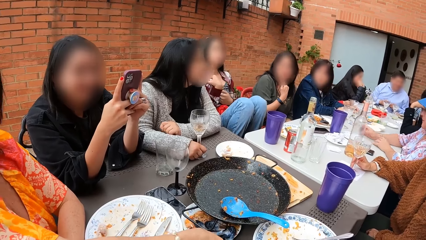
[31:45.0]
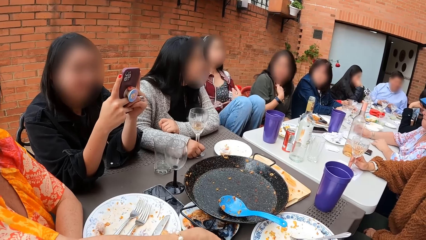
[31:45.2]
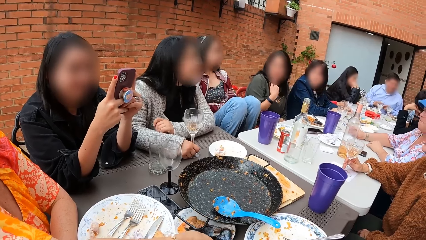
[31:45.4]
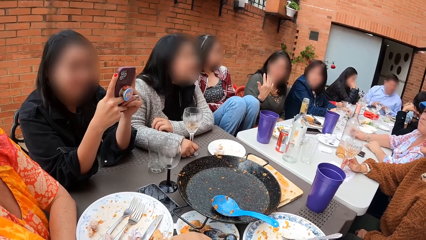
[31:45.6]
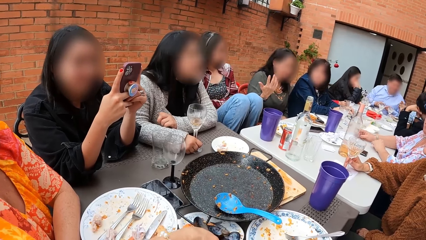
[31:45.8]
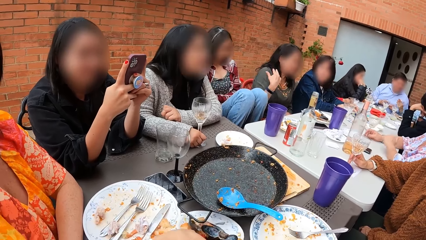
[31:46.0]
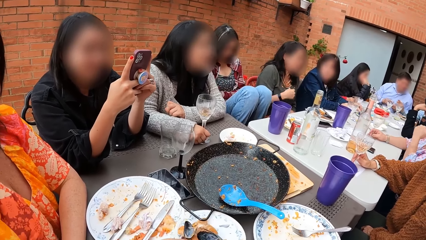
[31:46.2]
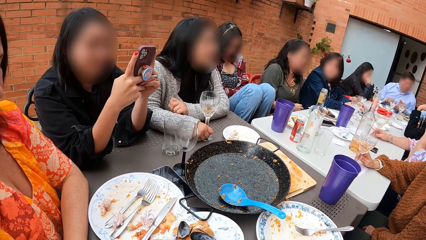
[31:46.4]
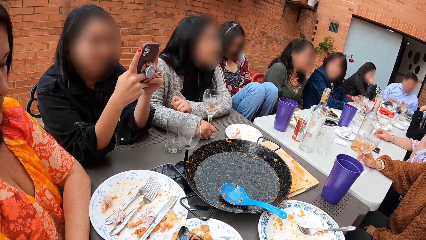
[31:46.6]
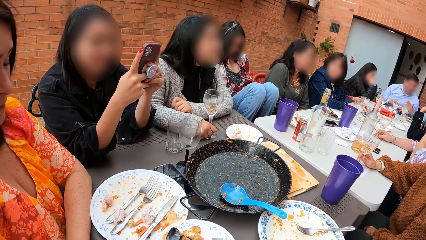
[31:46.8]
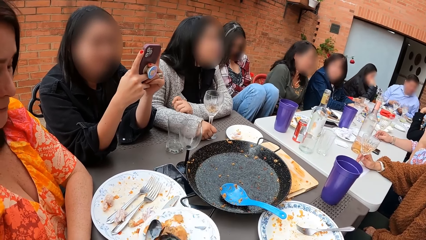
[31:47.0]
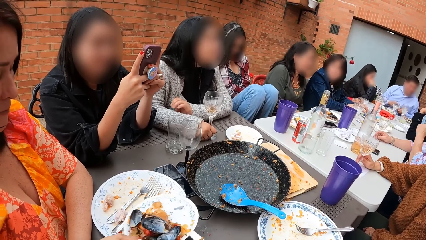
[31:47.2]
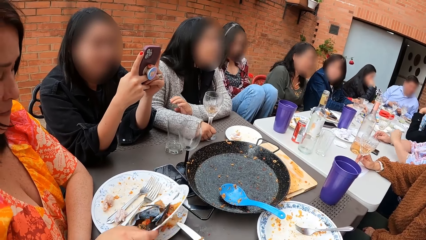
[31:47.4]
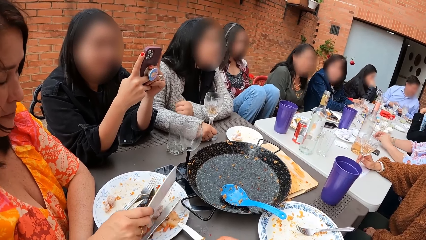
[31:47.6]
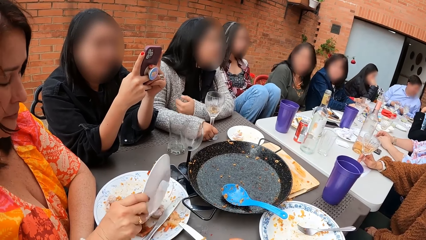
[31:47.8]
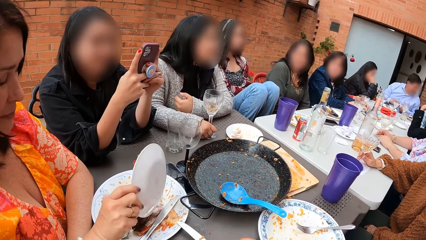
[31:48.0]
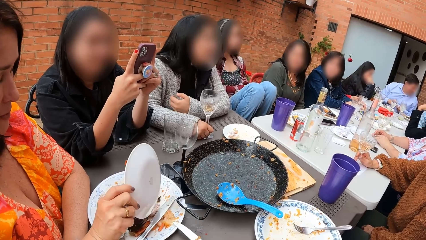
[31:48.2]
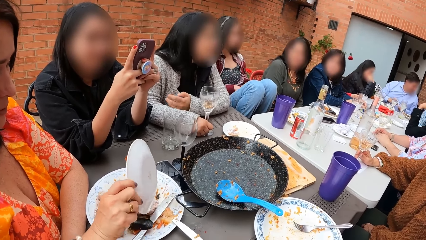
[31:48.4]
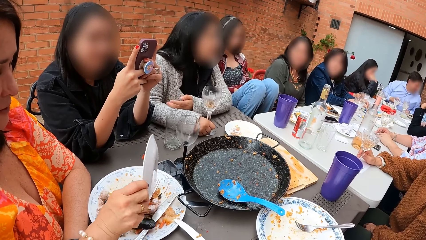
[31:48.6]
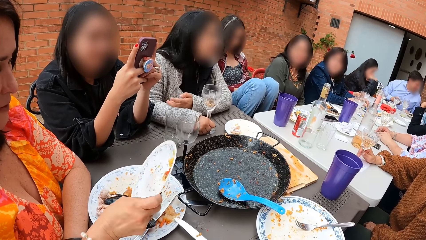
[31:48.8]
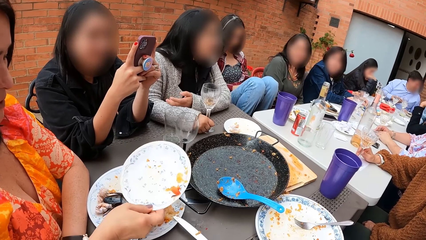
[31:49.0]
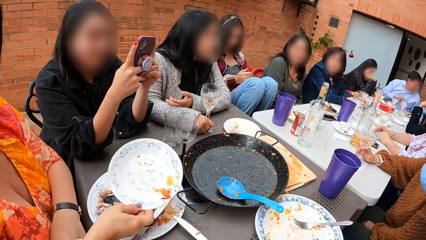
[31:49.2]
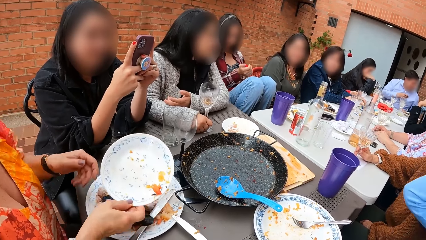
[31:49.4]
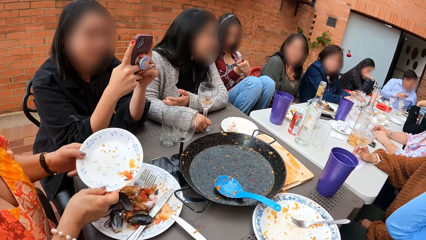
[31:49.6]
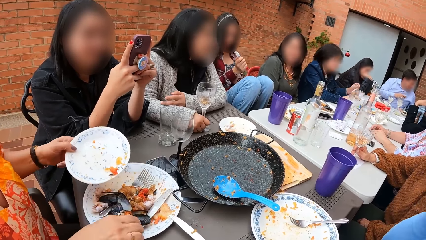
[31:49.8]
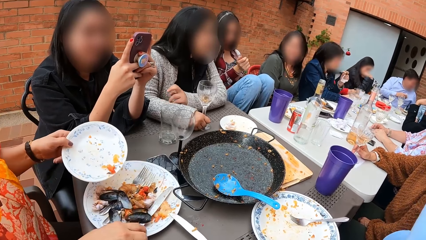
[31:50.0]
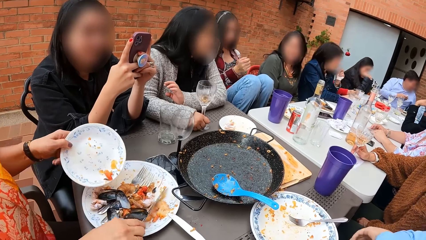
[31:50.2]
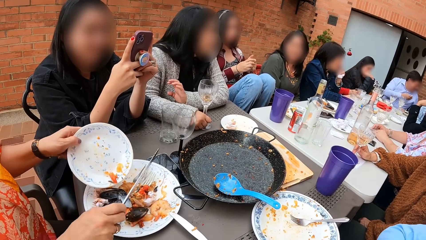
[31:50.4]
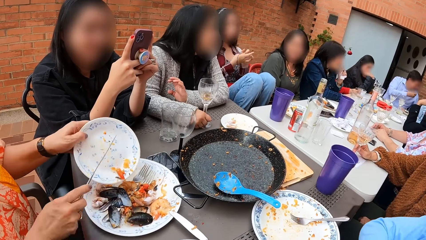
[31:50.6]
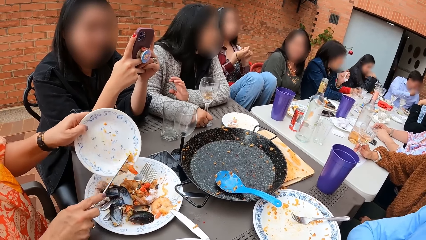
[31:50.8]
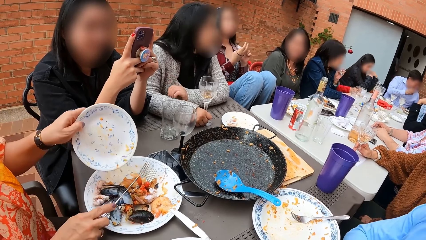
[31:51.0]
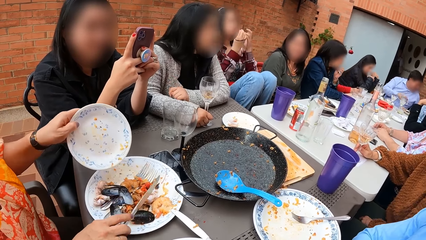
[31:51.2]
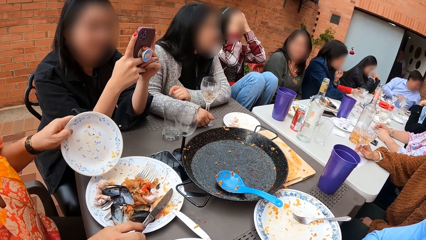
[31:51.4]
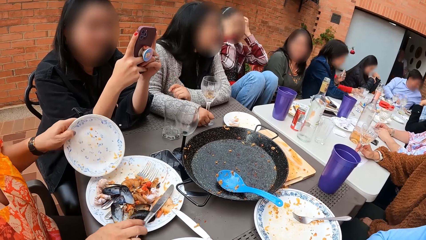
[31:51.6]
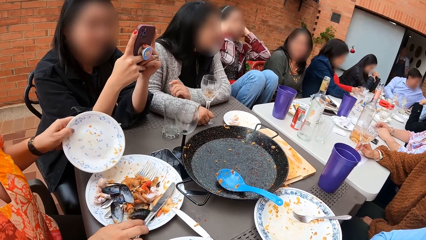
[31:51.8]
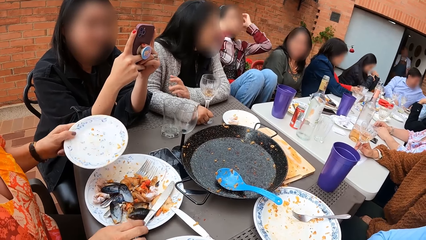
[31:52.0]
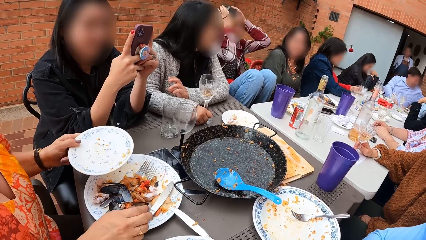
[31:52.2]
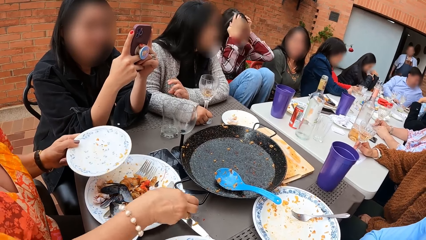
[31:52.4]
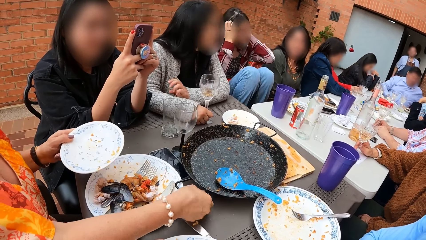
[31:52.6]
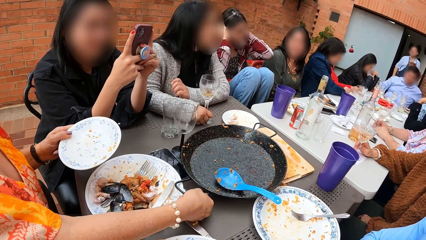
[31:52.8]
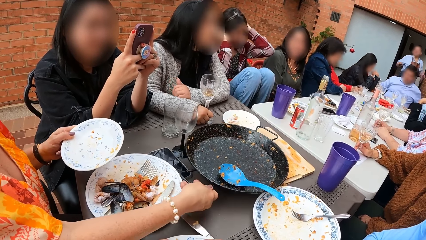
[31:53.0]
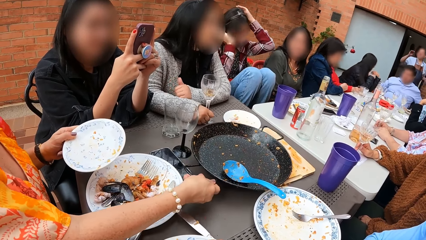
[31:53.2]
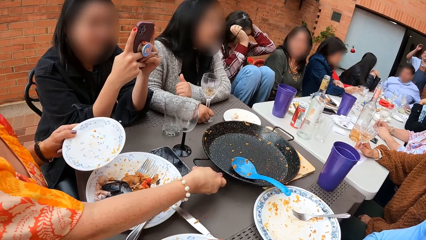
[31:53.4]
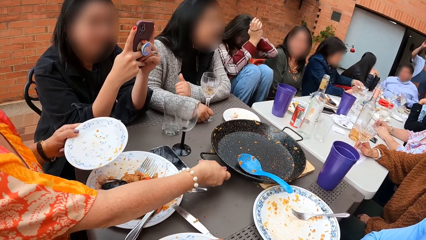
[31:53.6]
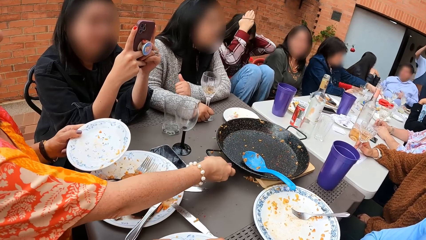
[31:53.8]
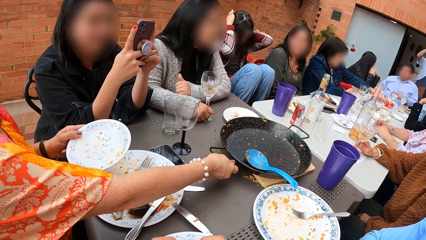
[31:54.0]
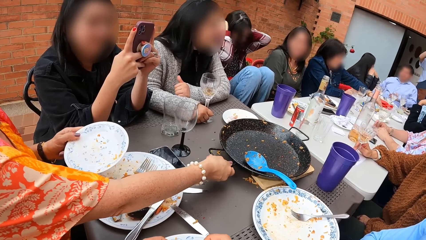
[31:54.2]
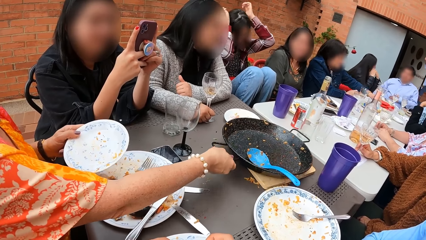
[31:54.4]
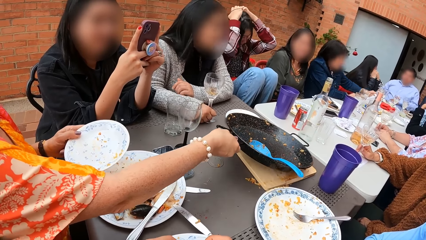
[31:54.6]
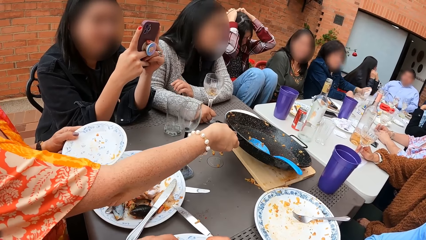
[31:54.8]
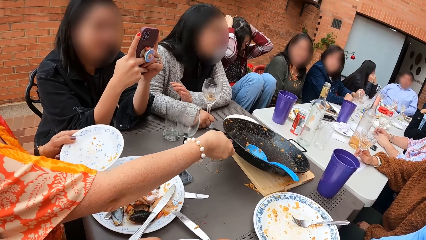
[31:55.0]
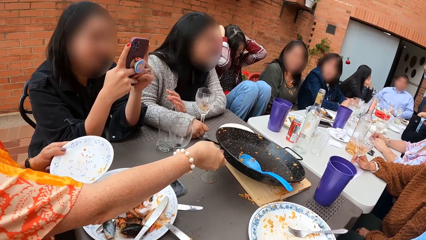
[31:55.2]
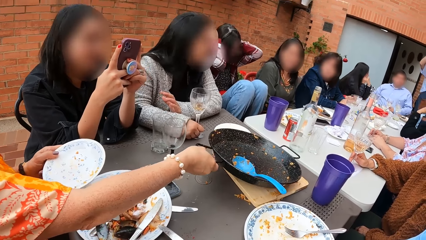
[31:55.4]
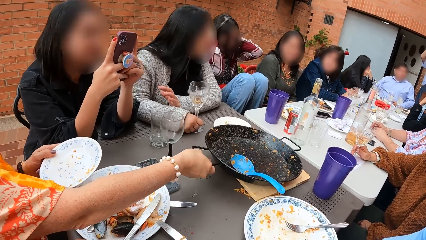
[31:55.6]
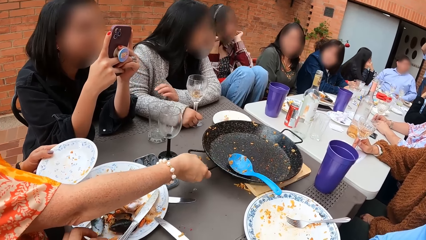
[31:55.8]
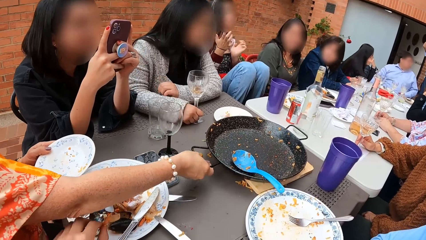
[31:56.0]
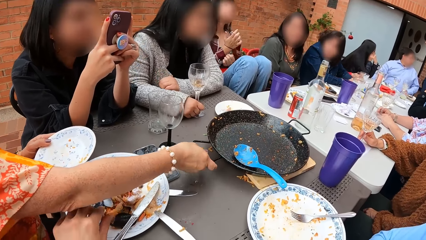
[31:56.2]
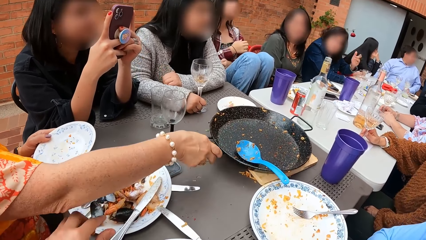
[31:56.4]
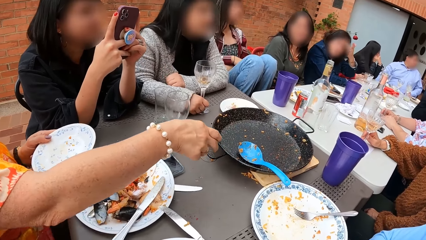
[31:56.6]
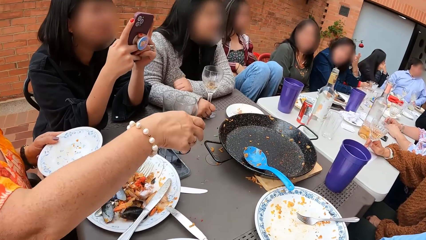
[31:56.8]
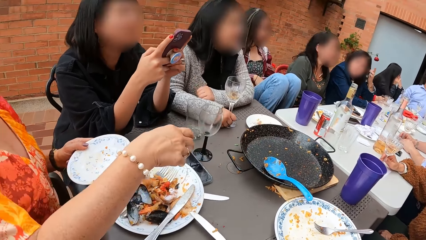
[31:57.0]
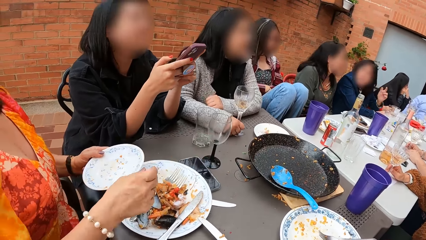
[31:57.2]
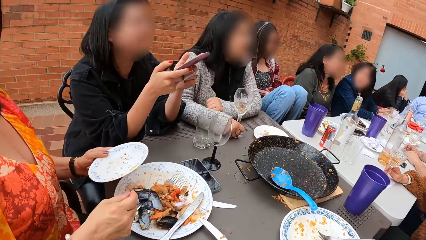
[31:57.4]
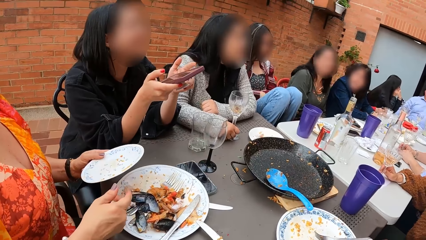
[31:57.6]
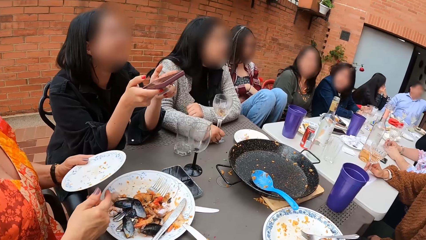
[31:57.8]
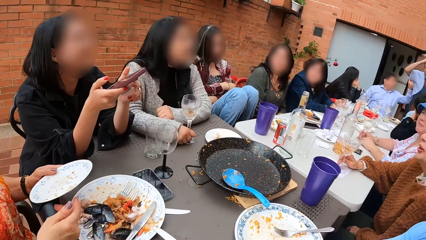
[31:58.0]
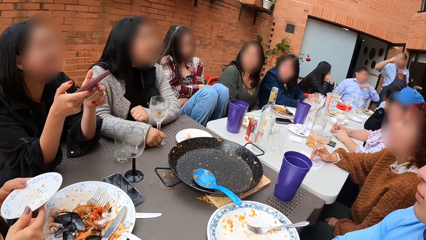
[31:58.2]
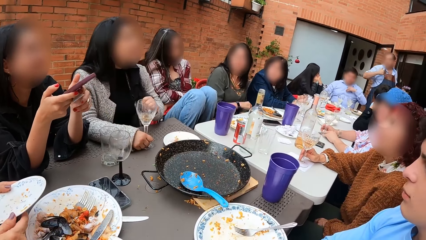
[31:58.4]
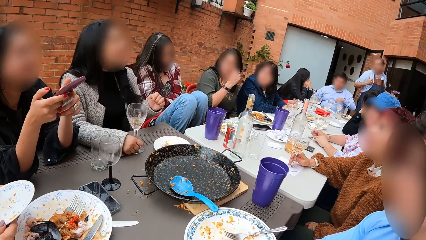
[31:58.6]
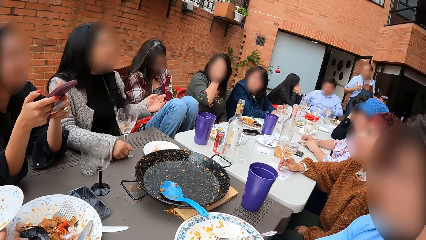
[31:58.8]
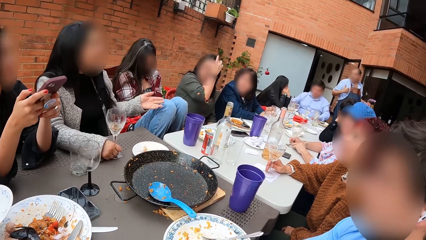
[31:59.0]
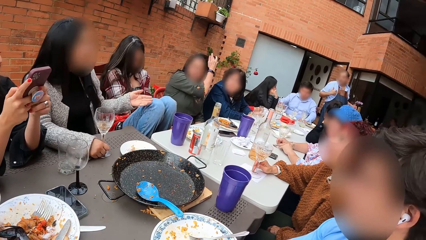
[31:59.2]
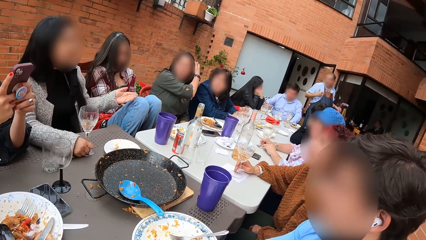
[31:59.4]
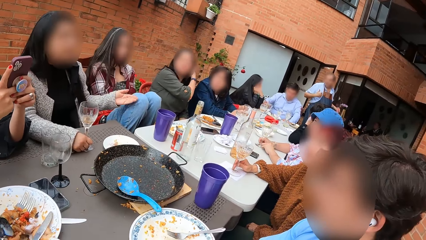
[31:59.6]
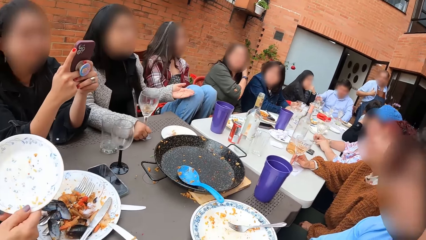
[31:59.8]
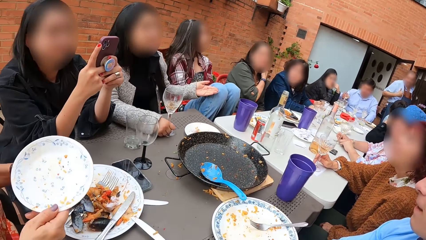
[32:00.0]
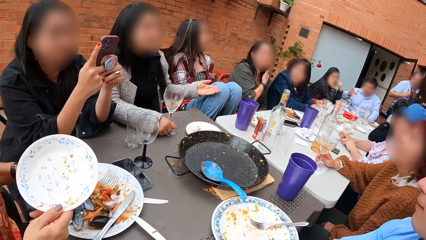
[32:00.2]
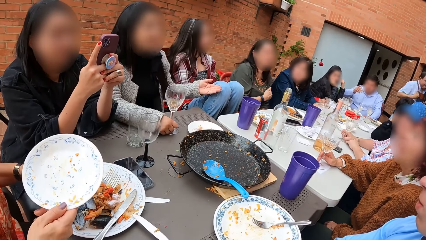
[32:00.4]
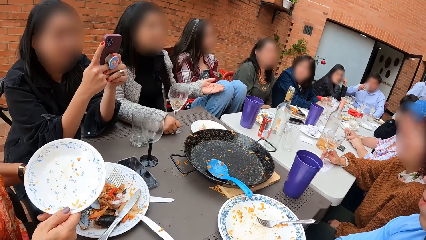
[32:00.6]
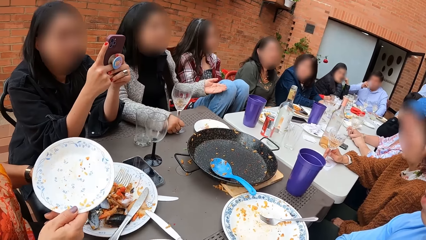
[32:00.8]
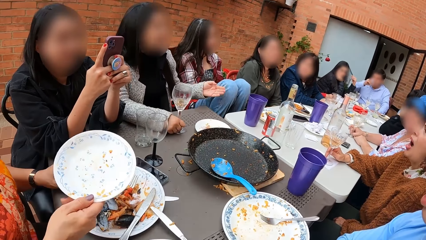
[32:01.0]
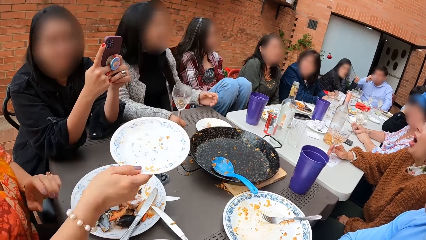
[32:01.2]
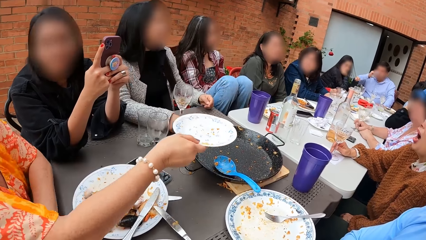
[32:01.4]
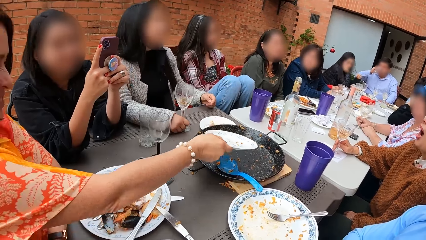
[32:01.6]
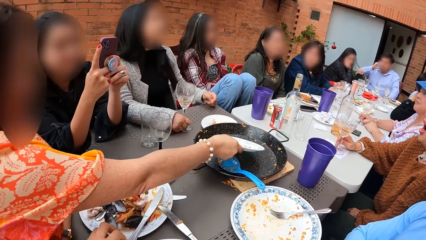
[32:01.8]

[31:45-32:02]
A woman picks a plate from the table with her right hand. The woman turns the food in the plate in her right hand into a plate on the table. The woman passes the plate from her right hand to her left hand. The woman picks a knife from a plate on the table with her right hand. The woman brushes the food in the plate in her left hand with the knife in her right hand. The woman places the knife in her right hand into the plate on the table. The woman moves a pan on the table on a wood with her right hand. The woman lifts the pan with her right hand. The camera wearer places a piece of chips in her left hand into a plate on the table. The woman puts the pan on the wood. The camera wearer looks around the table.
